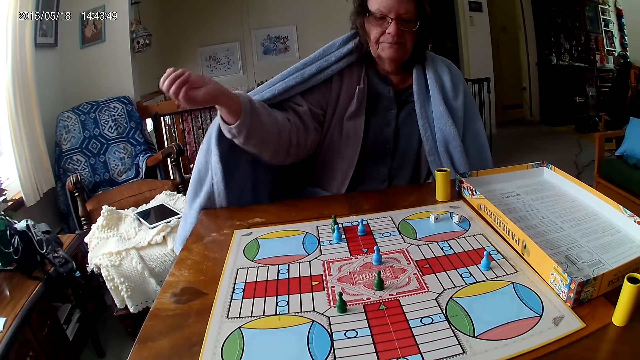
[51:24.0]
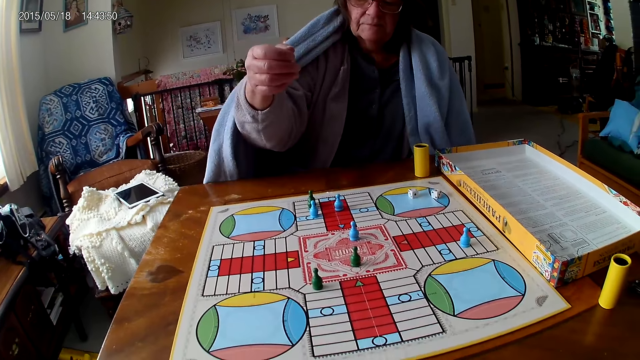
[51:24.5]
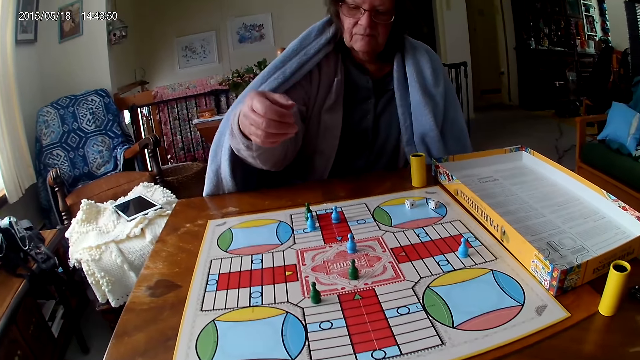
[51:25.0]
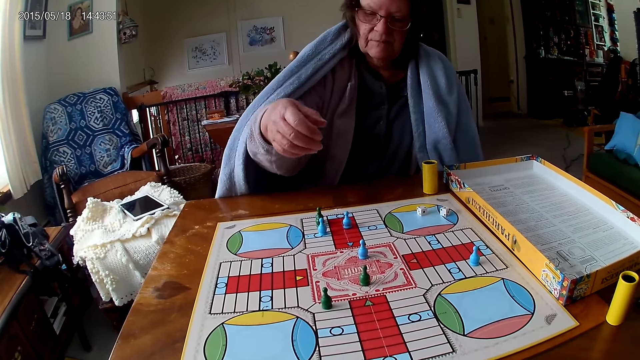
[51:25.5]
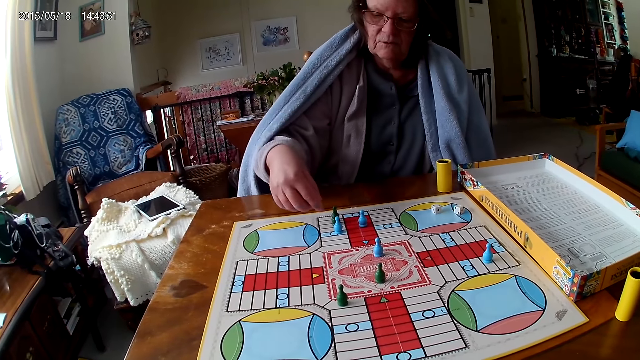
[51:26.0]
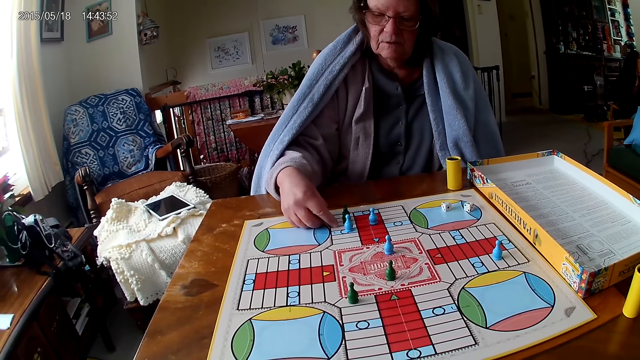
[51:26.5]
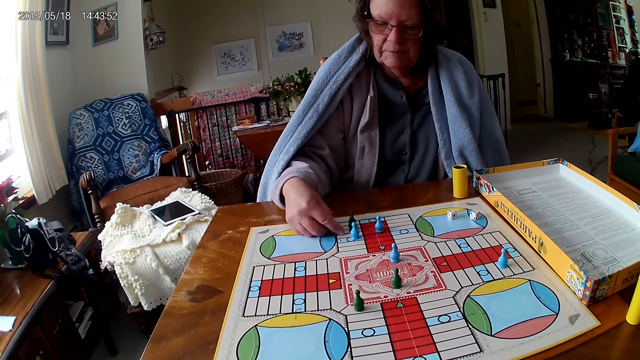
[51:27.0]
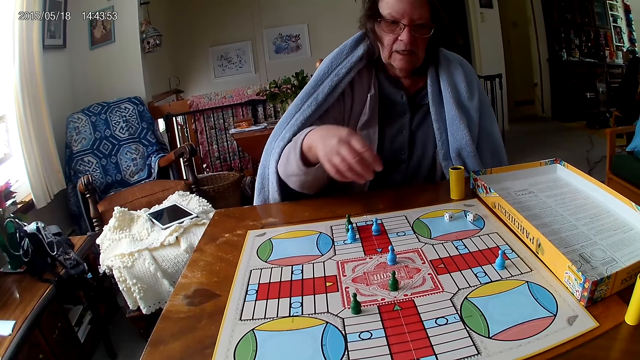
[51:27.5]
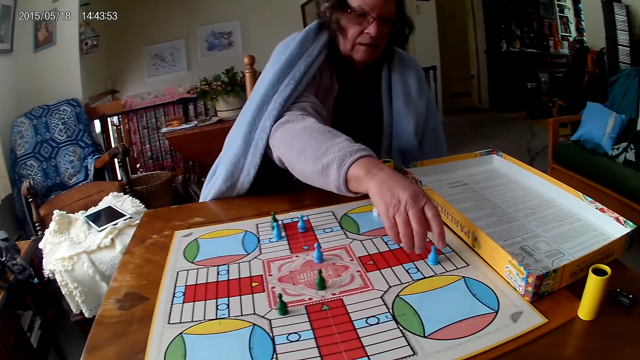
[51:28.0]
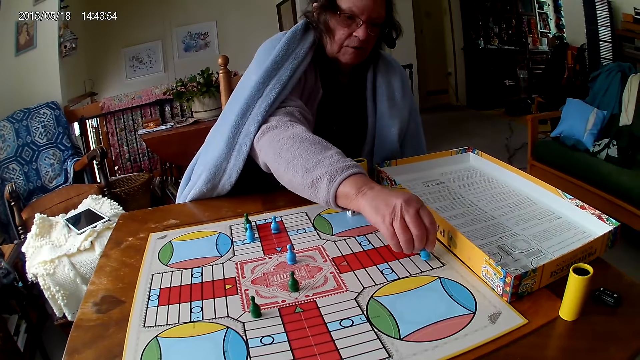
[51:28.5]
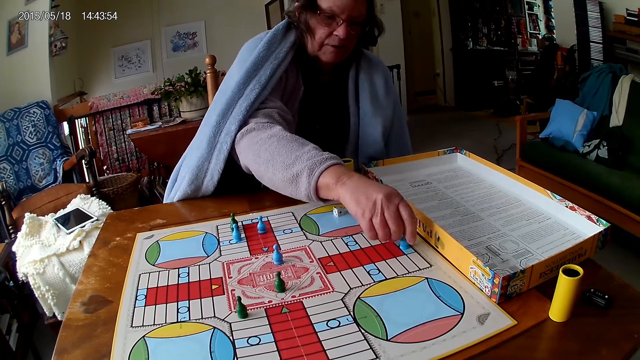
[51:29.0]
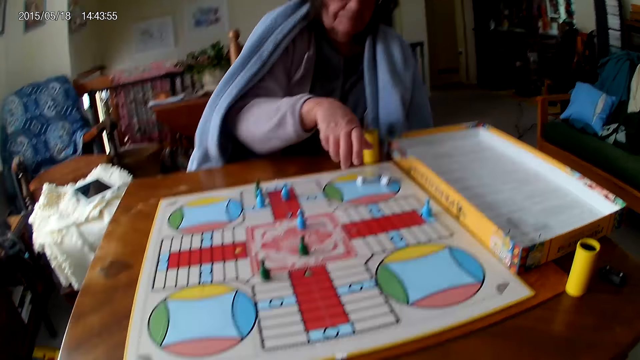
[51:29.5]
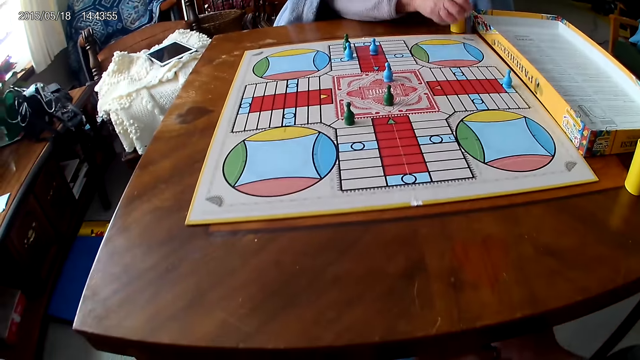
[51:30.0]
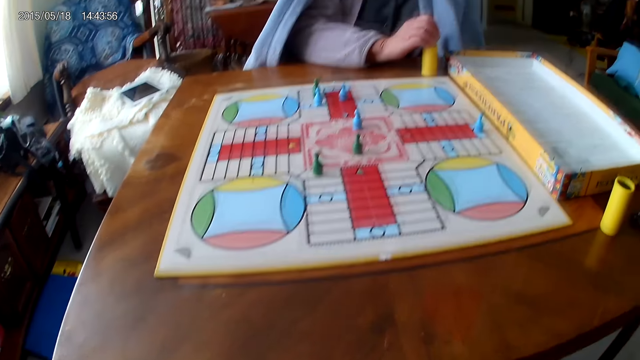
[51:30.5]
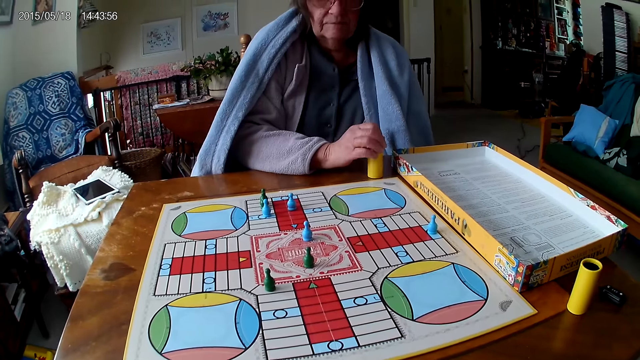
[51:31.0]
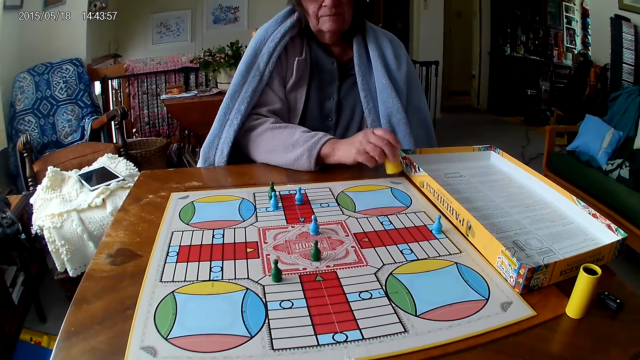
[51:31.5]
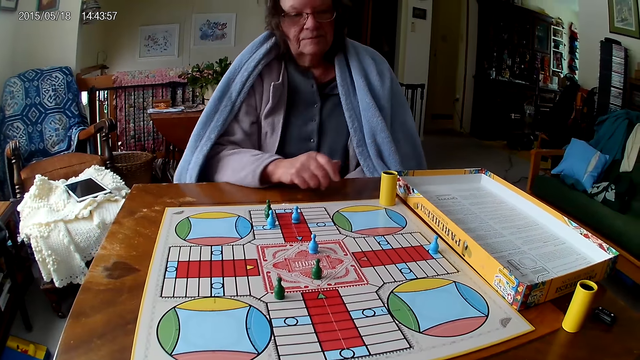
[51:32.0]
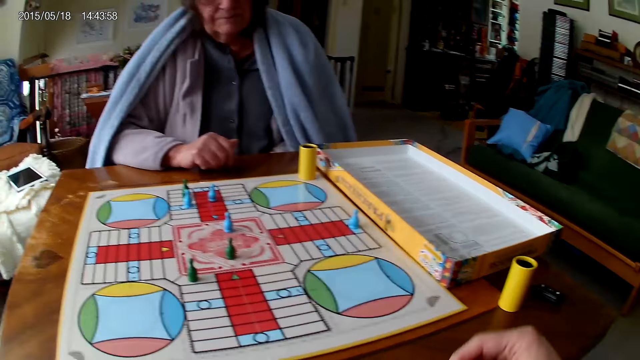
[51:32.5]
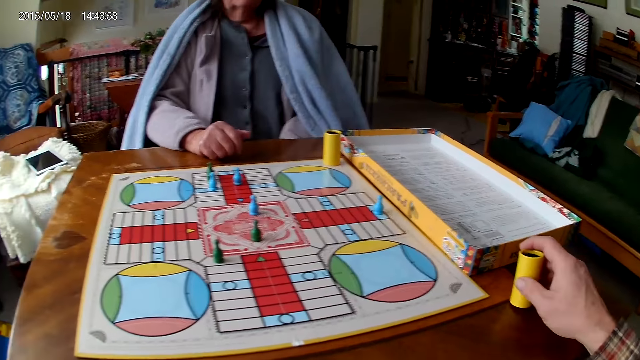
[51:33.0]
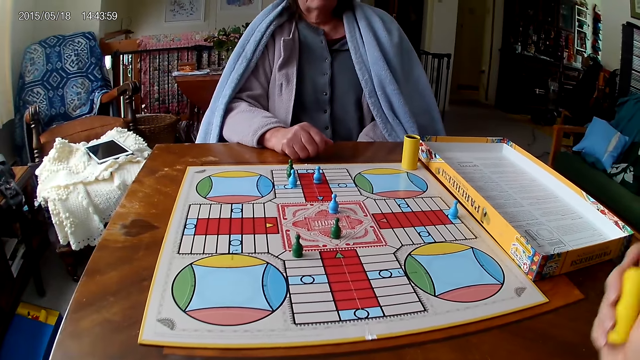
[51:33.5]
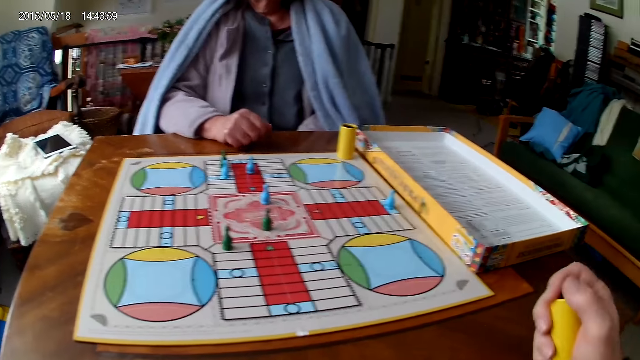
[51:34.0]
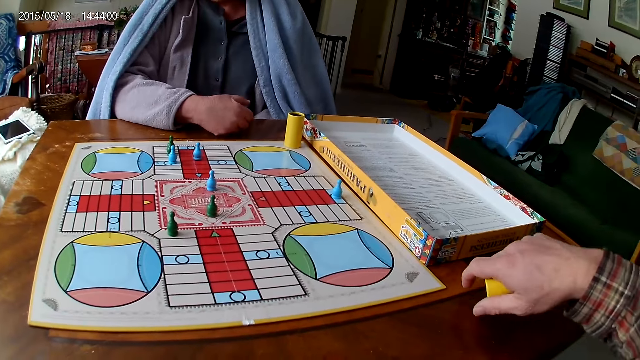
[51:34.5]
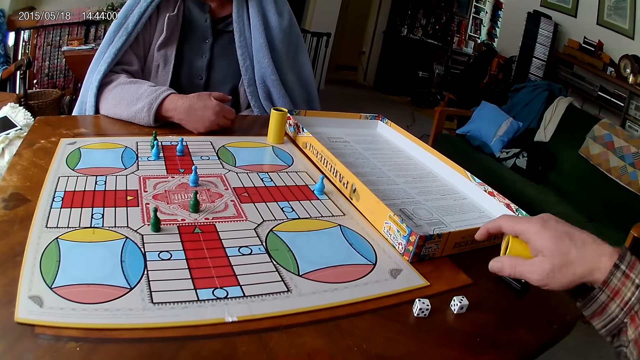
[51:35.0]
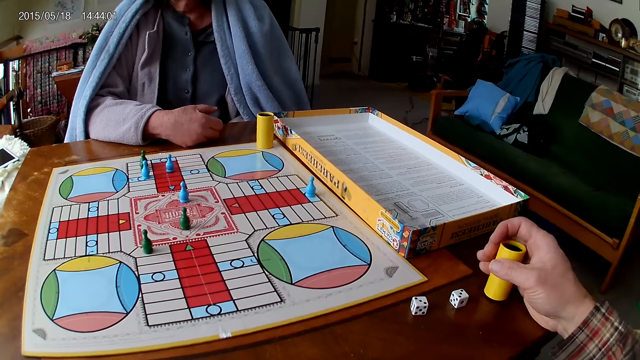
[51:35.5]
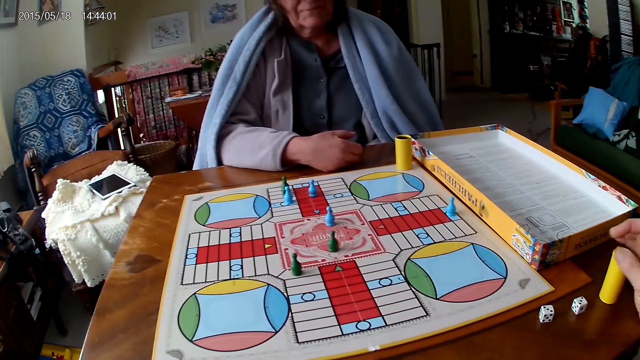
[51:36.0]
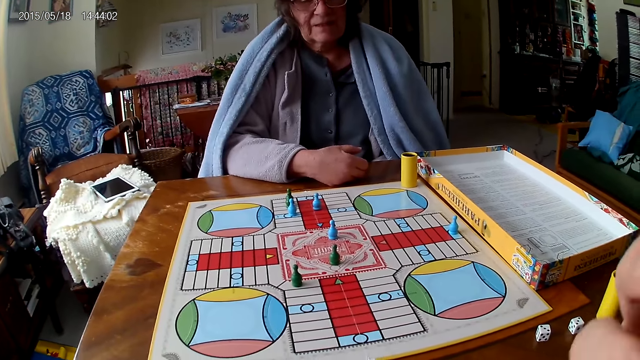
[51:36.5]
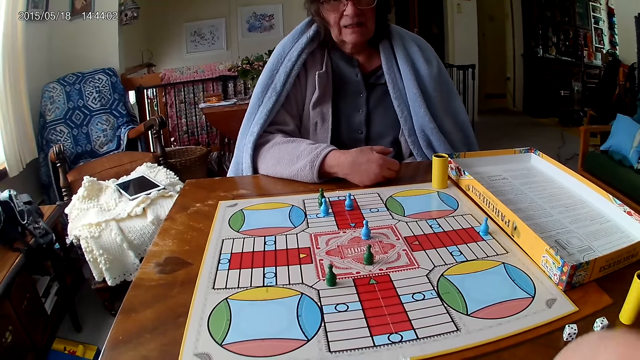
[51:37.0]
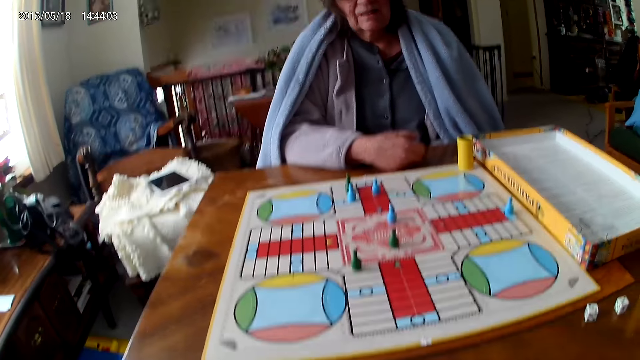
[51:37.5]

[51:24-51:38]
A woman stretches her hand. The woman touches the ludo board with her right hand. The woman counts the tiles on the ludo board on the table with ludo tokens in her right hand. The woman moves the pawn. The woman packs dice from the ludo board on the table with her right hand. The woman puts the dice in the dice cup on the table with her right hand. The woman moves the dice cup to the ludo board on the table with her right hand. The camera wearer picks up the dice cup from the table with his right hand. He shakes the dice cup in his right hand. He pours the dice in the dice cup on the table with his right hand. He drops the dice cup on the table with his right hand.

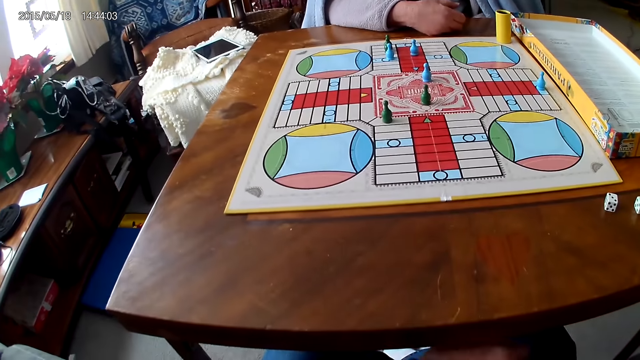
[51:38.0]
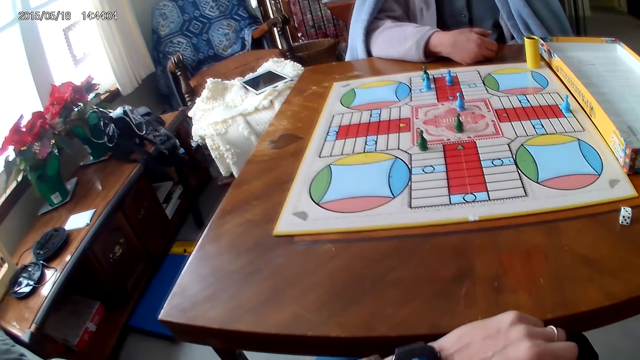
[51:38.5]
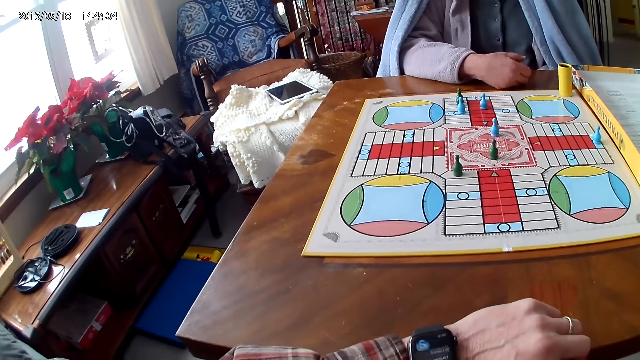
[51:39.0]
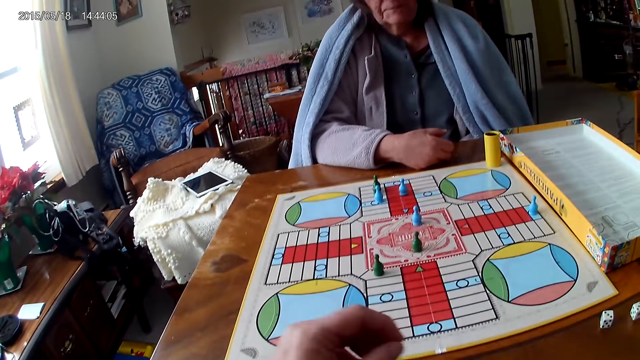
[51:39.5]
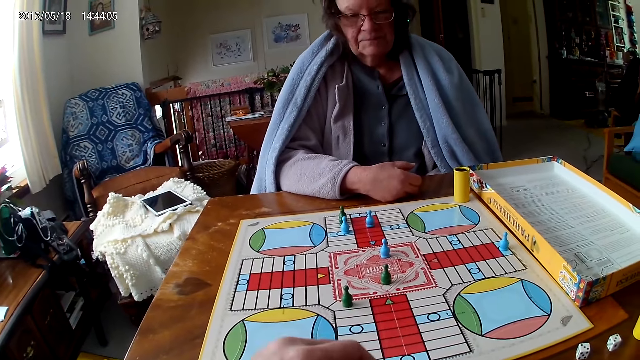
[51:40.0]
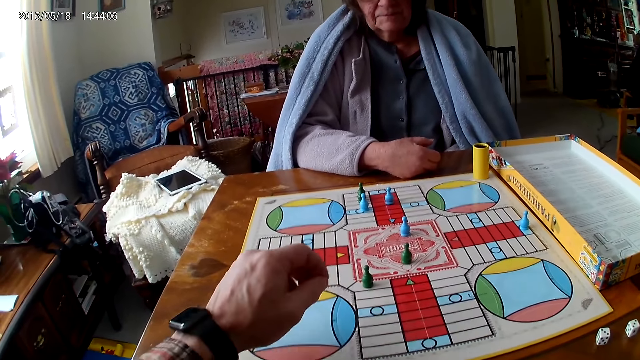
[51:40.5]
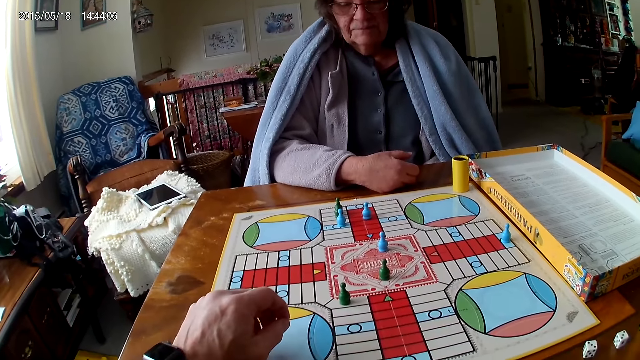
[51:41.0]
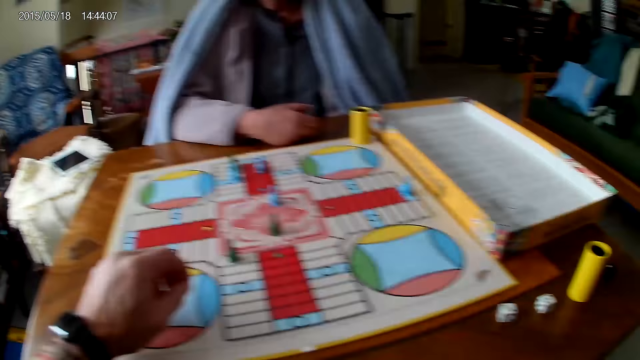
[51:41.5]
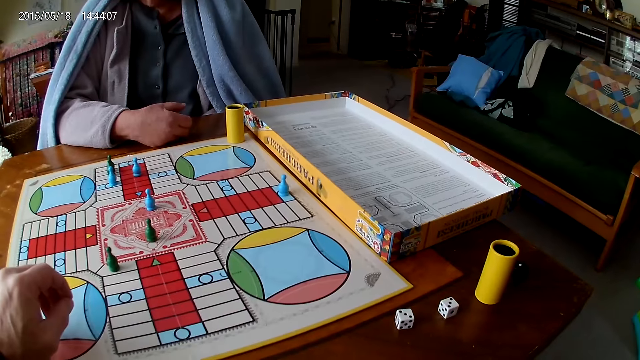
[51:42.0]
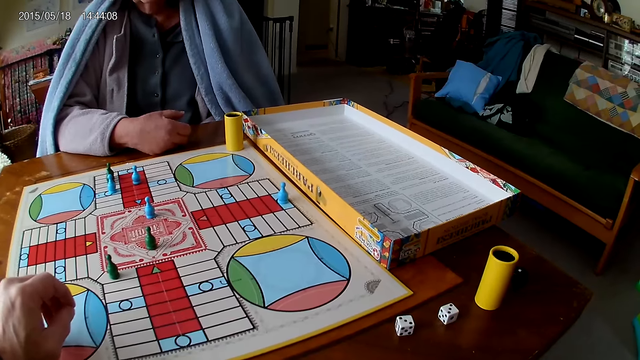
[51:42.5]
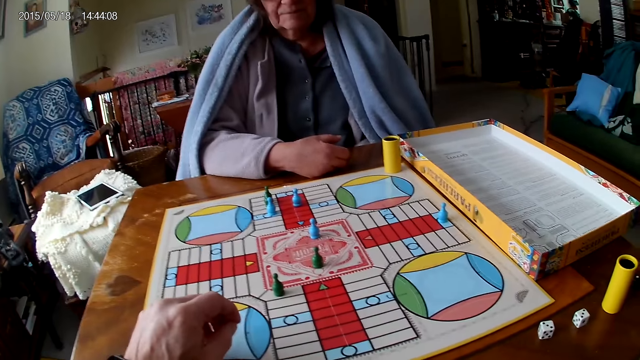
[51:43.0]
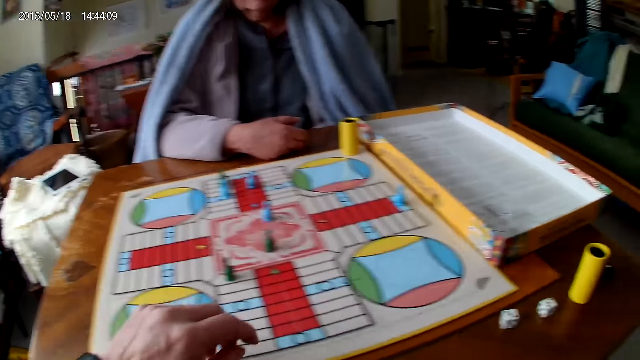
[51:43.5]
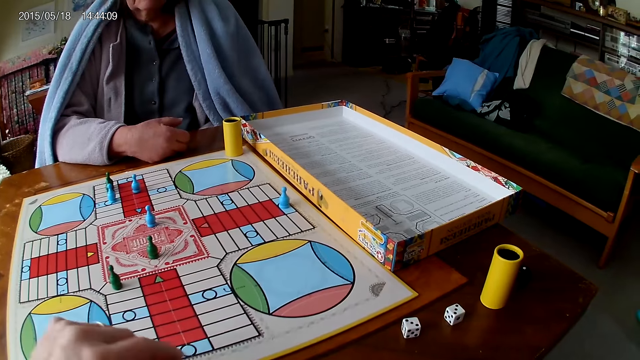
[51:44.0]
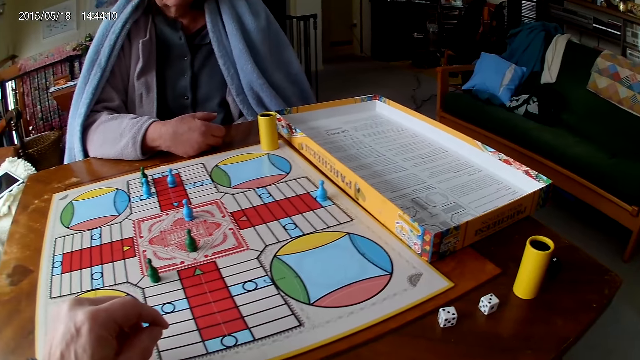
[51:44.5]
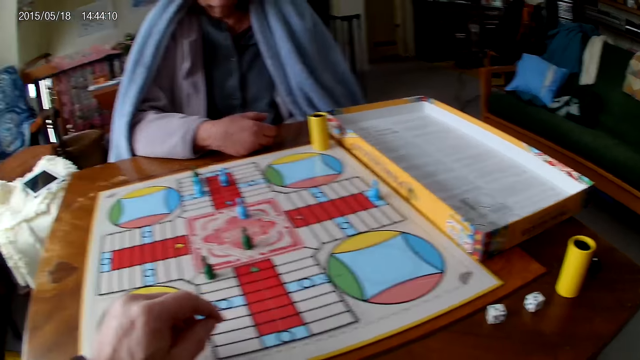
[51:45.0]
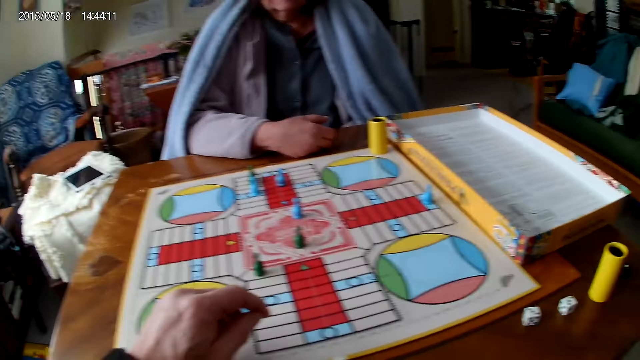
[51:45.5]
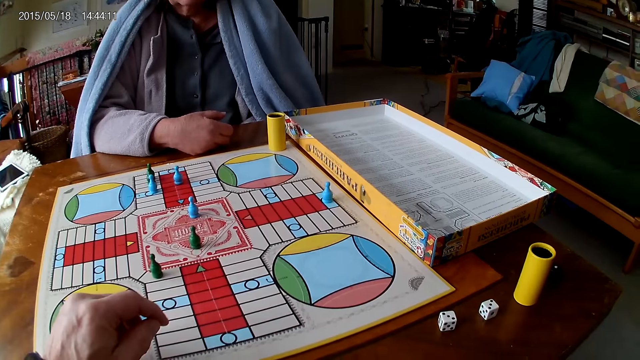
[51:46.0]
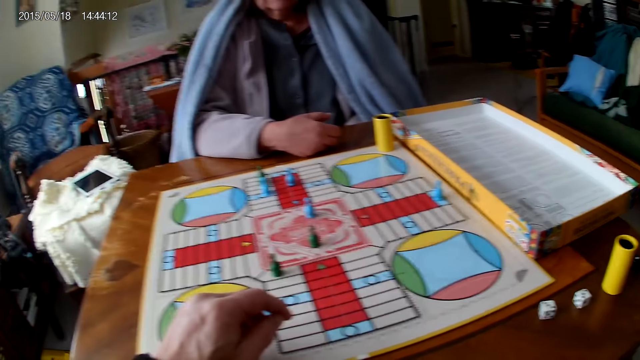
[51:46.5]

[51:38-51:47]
The camera wearer places his left hand on the table. He moves his hands.
